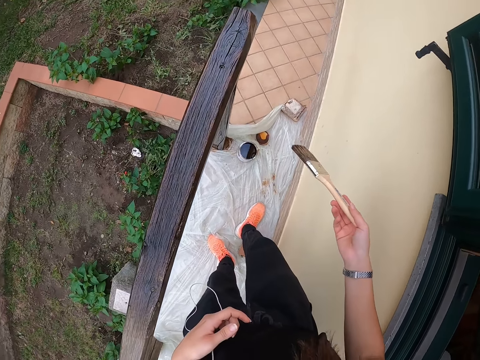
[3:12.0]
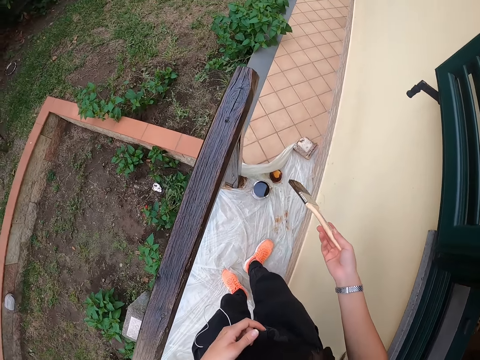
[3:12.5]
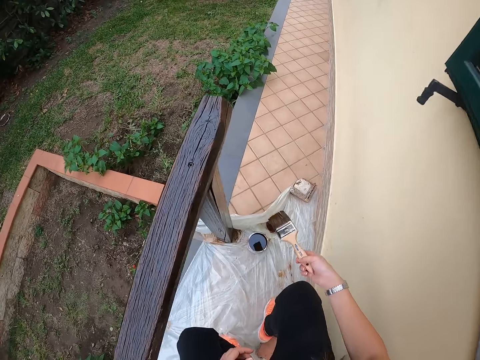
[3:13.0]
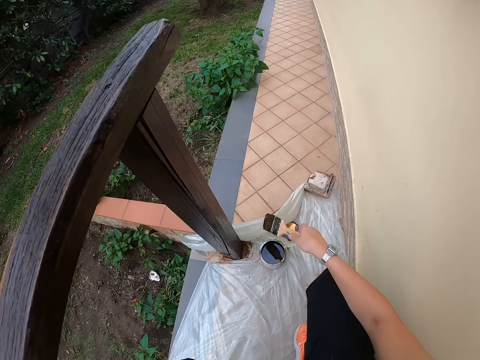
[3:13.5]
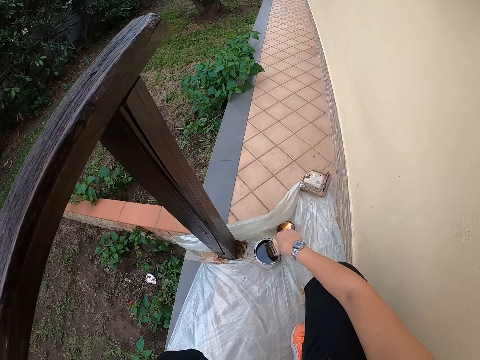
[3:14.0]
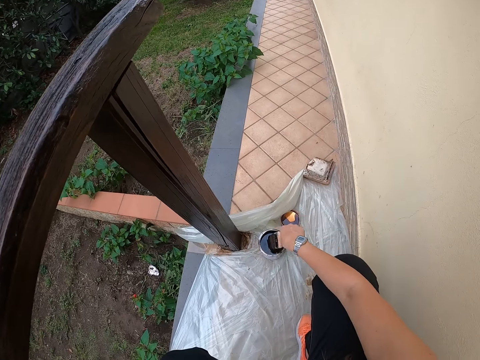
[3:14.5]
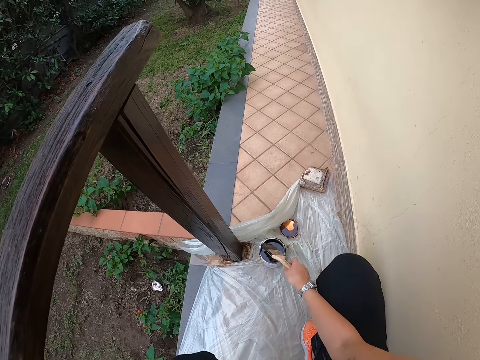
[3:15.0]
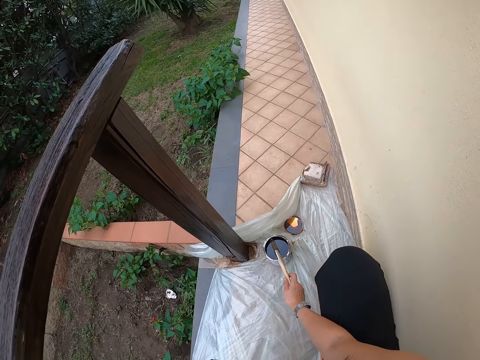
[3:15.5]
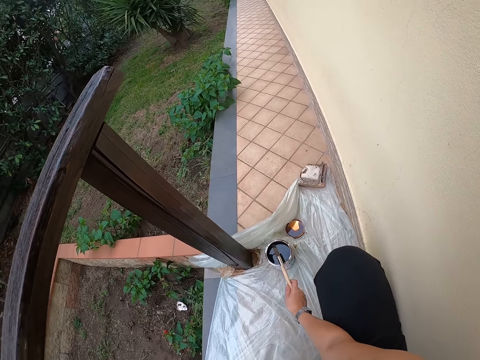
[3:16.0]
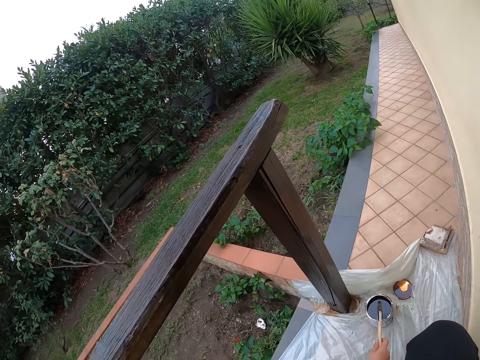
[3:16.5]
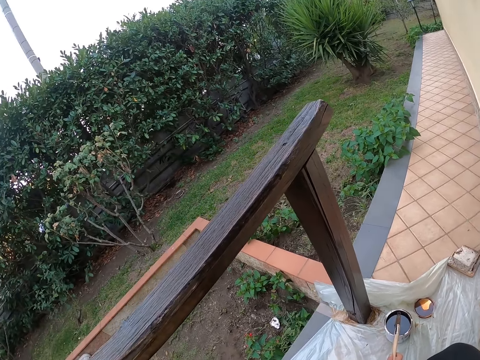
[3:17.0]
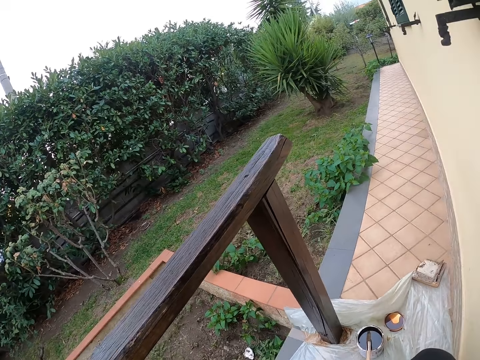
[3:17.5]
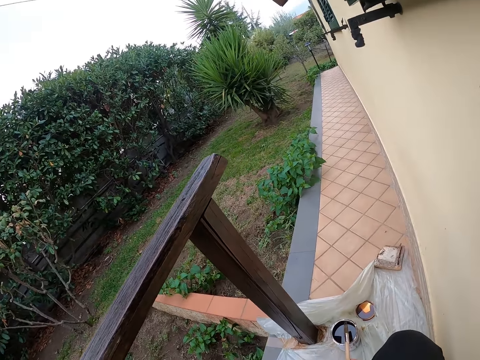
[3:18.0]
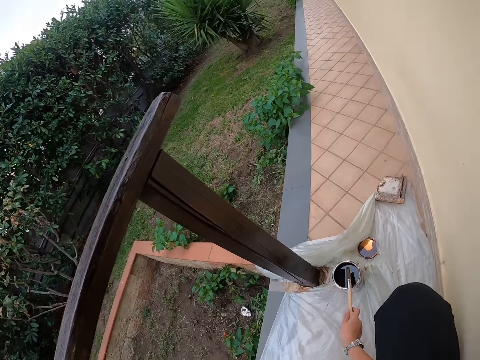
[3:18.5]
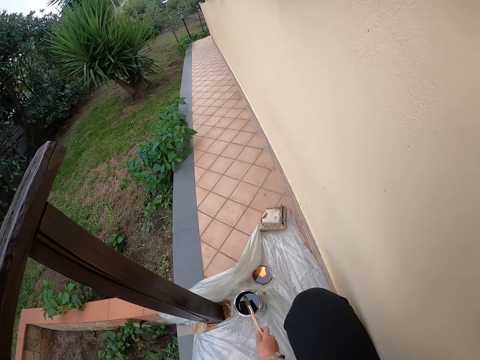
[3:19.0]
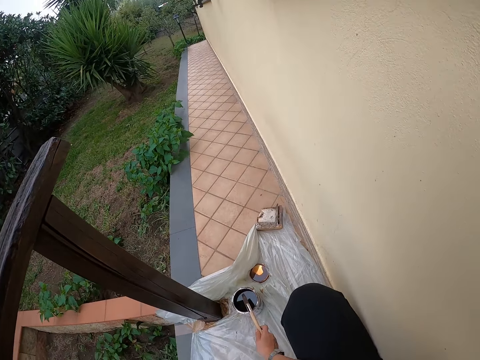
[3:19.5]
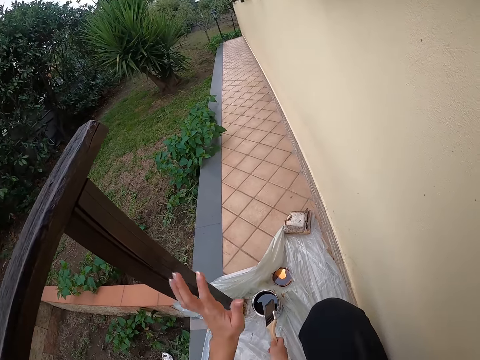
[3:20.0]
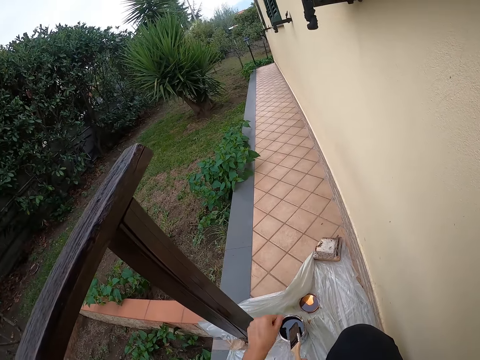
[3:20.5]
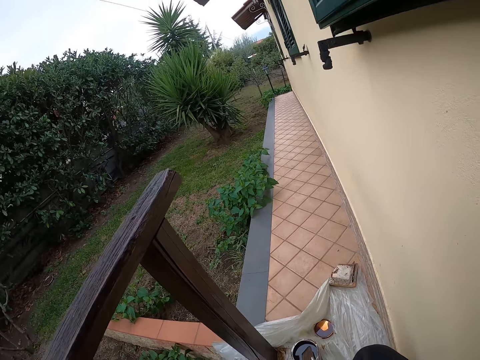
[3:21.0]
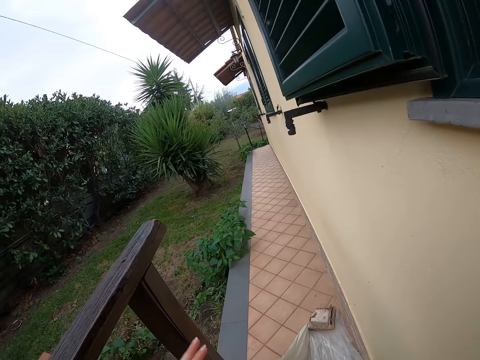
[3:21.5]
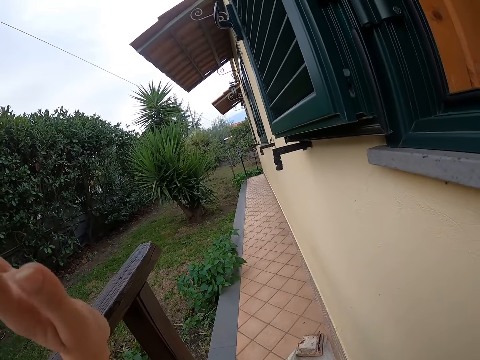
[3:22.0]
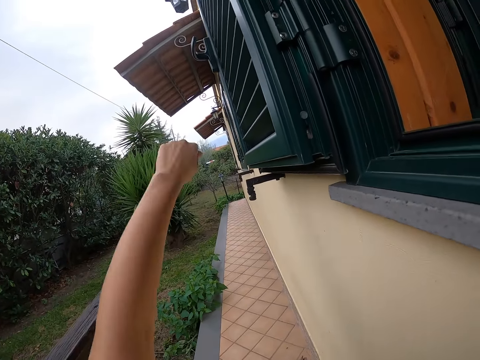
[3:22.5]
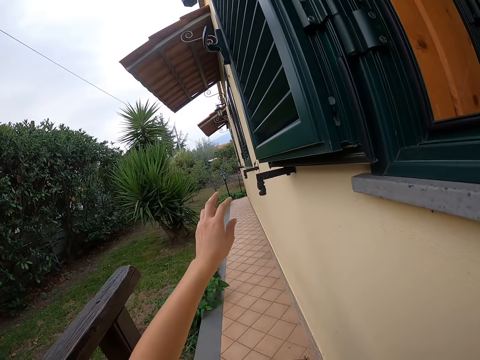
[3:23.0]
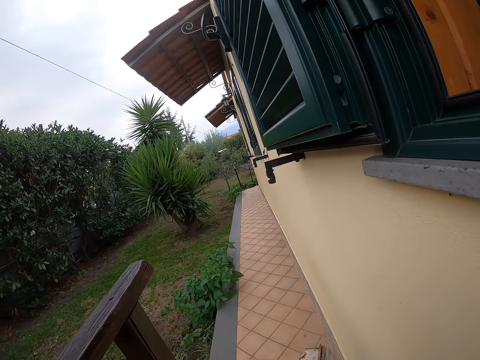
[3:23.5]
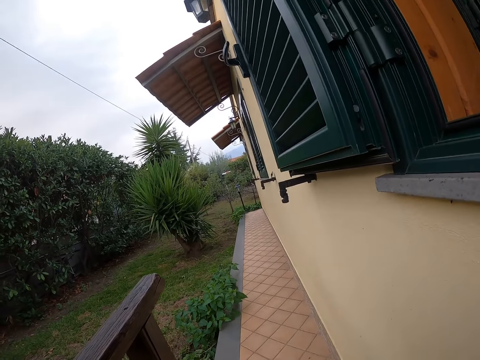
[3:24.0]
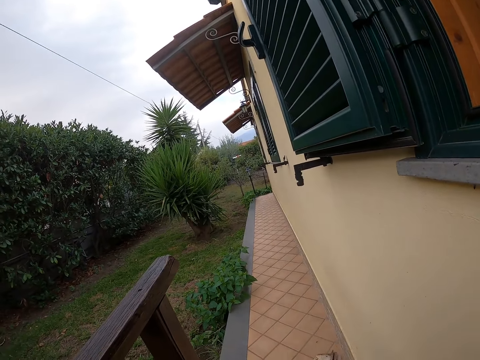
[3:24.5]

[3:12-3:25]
The camera wearer squats on the veranda. They dip the brush into the paint container or paint can. They hit the brush on the paint container. They lift their arm. They try to catch a flying insect with their left hand. They lift their arm again.

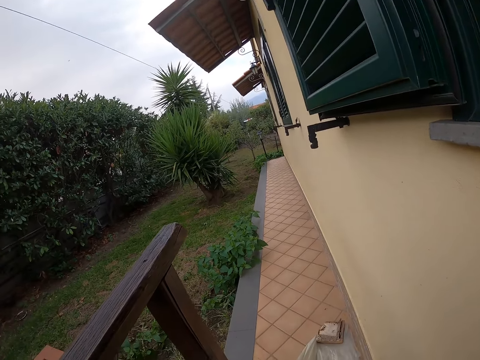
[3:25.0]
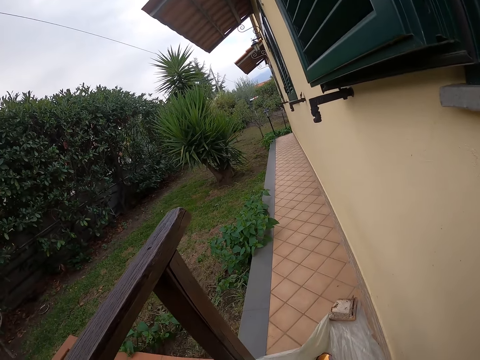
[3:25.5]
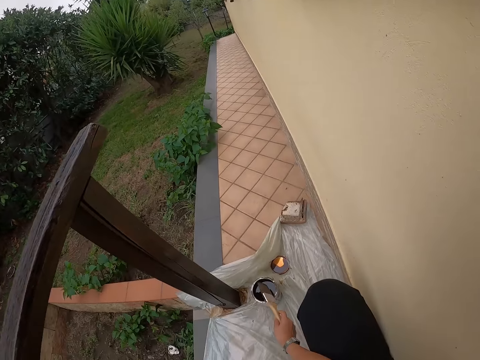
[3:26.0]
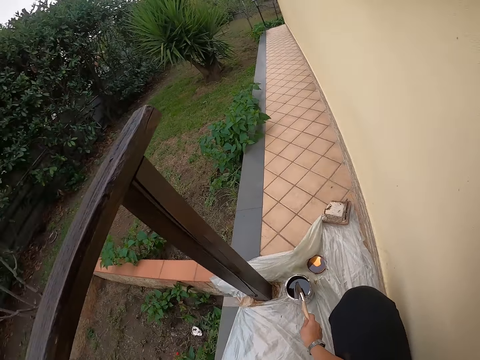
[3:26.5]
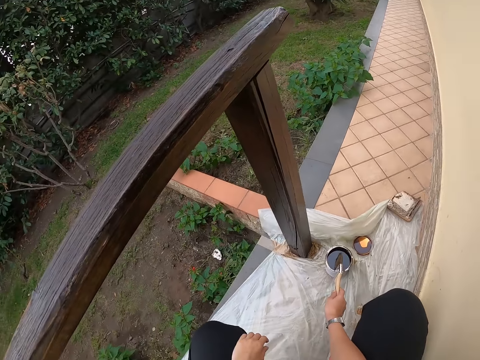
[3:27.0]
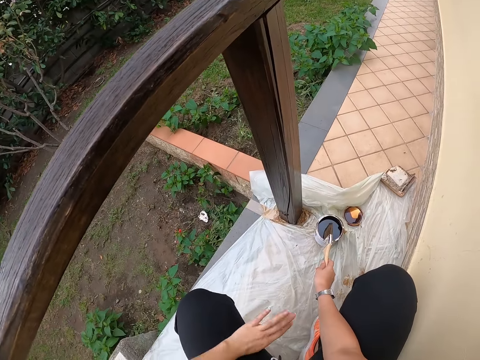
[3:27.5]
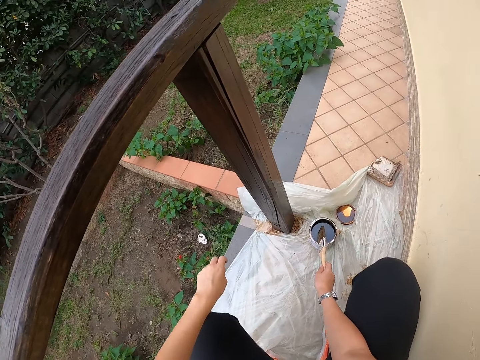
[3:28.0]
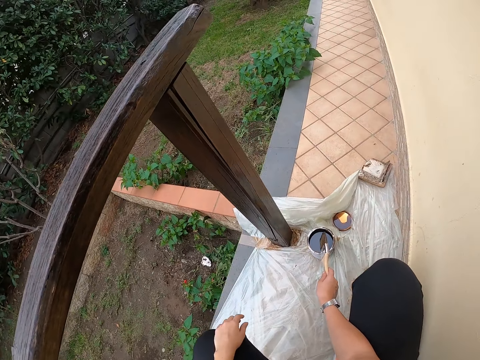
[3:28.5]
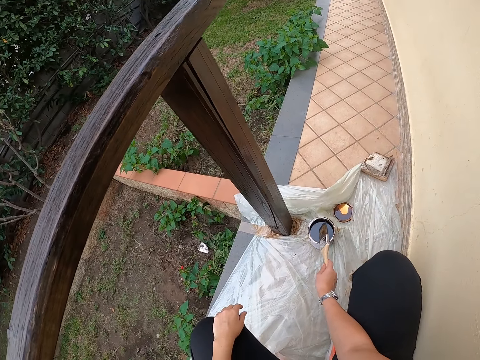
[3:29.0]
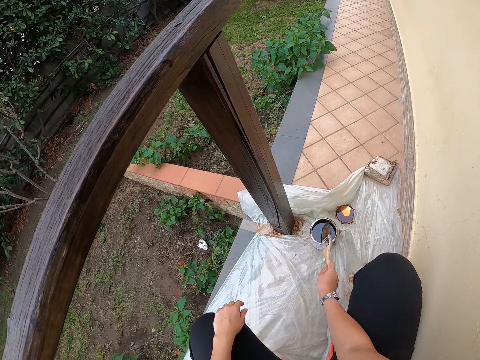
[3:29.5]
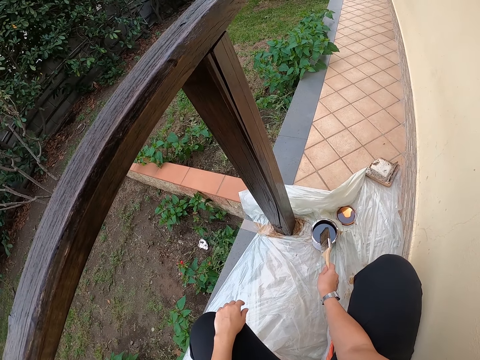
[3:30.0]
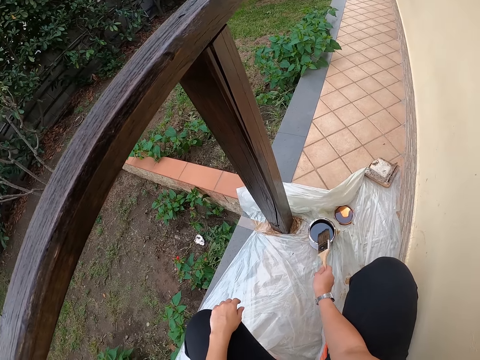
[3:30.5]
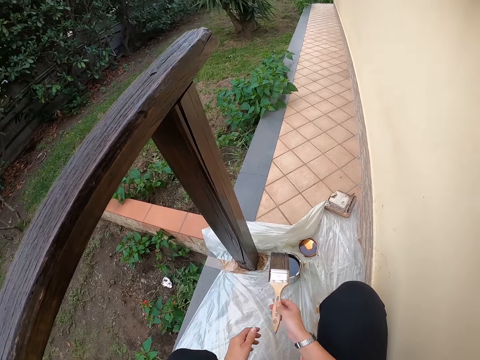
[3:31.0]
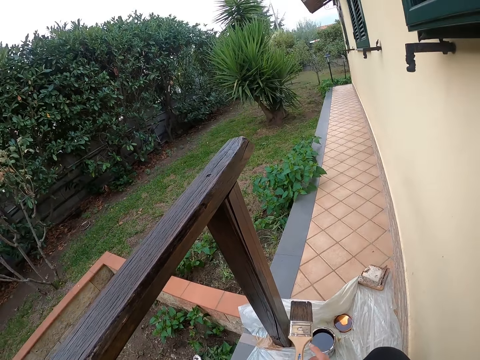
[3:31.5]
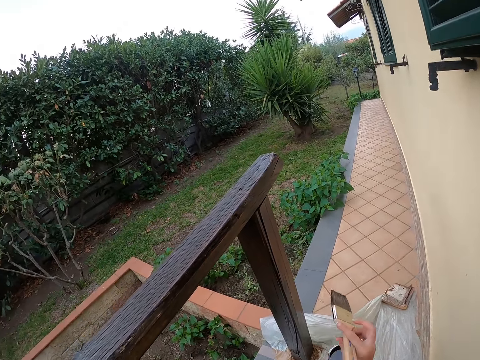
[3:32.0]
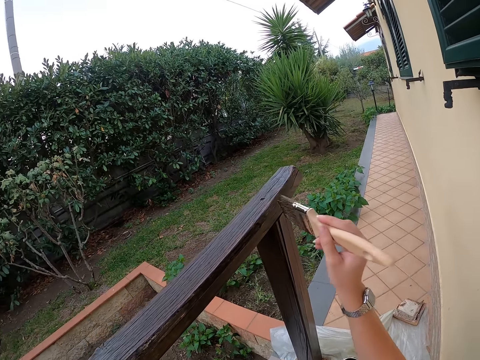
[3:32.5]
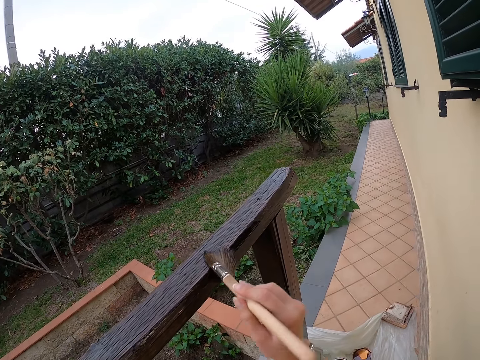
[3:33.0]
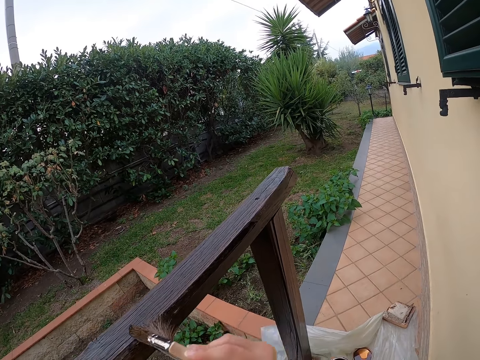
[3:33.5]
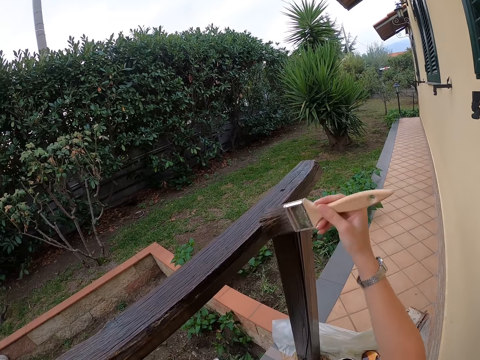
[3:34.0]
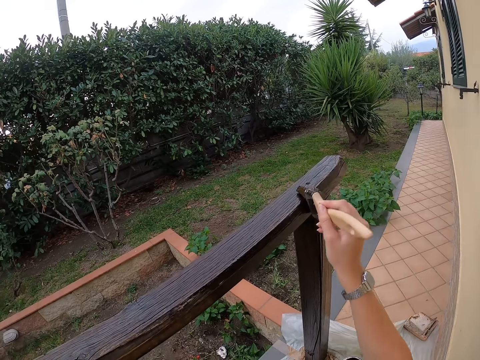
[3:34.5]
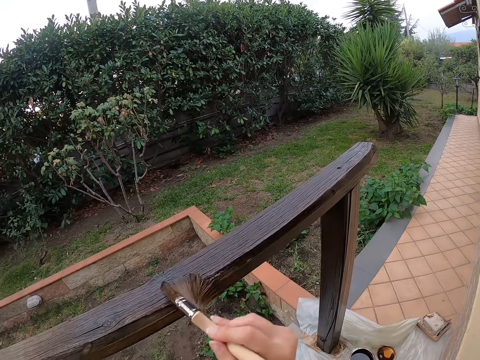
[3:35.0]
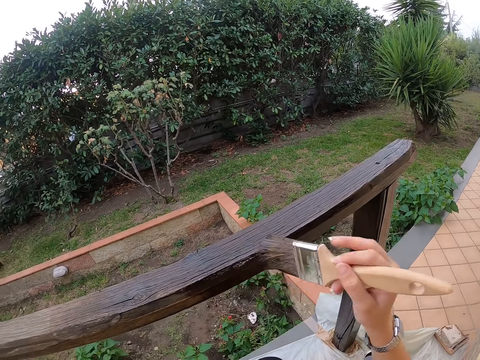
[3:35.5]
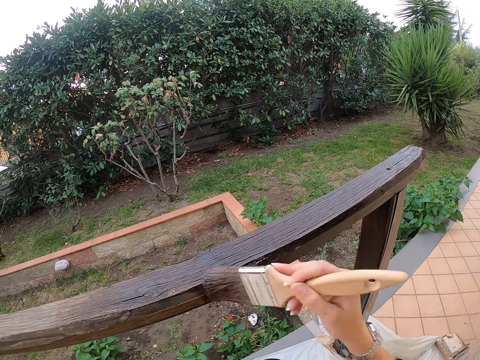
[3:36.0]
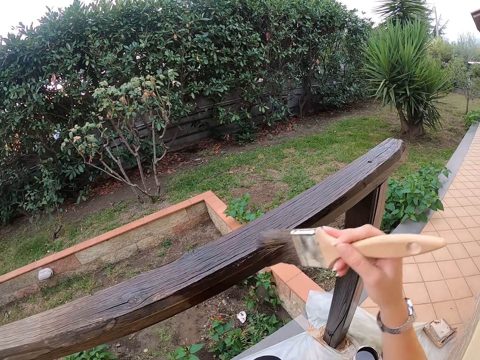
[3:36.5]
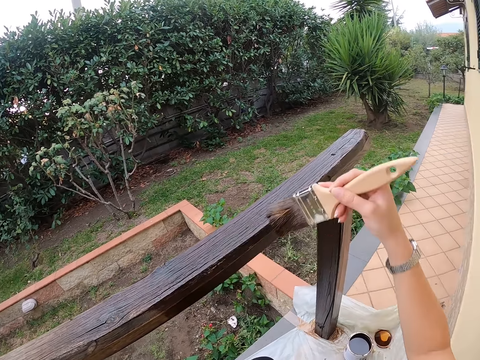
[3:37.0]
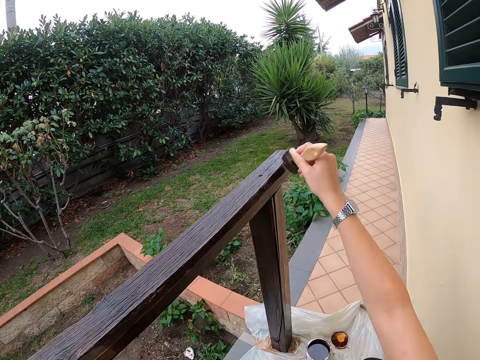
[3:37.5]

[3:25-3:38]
The camera wearer hits the brush on the paint container or paint can. He lifts his arm. He wipes the excess paint on the paint can. He paints the railing with the brush.
